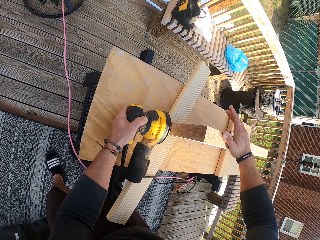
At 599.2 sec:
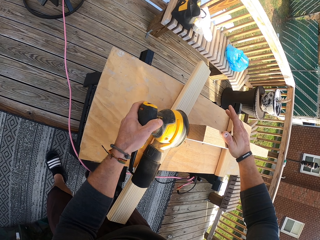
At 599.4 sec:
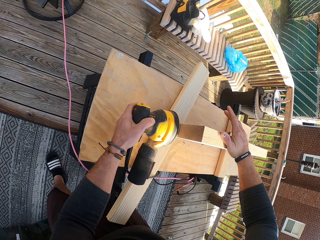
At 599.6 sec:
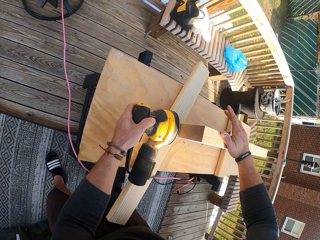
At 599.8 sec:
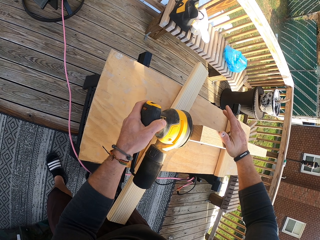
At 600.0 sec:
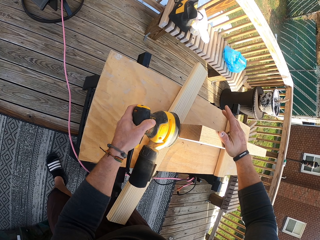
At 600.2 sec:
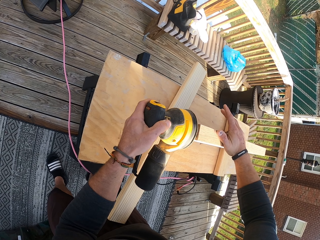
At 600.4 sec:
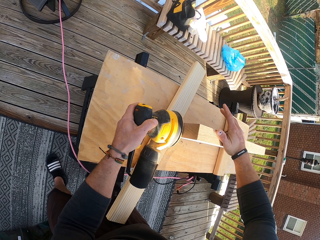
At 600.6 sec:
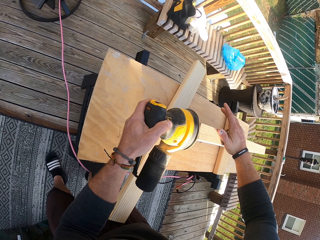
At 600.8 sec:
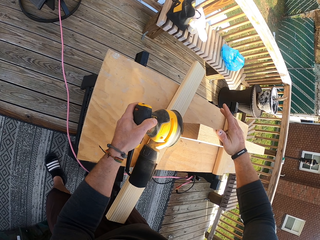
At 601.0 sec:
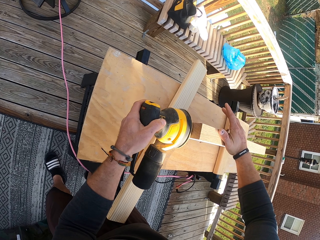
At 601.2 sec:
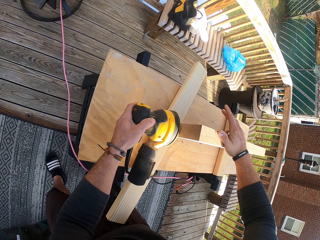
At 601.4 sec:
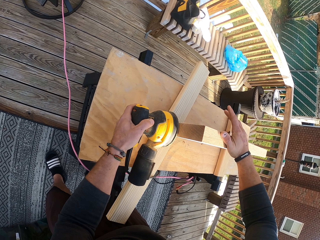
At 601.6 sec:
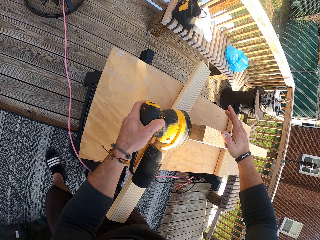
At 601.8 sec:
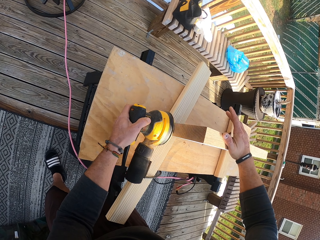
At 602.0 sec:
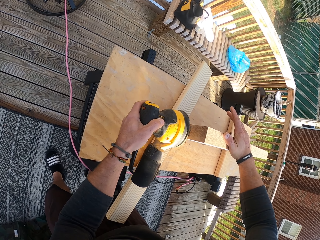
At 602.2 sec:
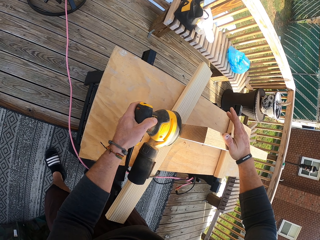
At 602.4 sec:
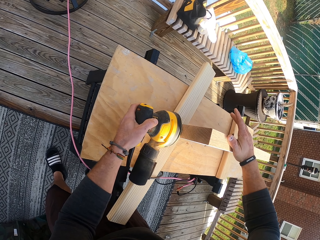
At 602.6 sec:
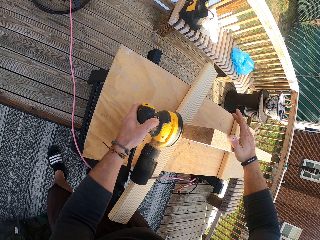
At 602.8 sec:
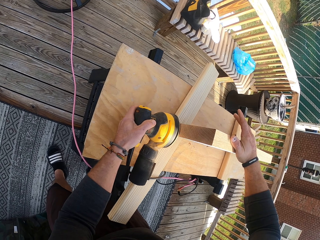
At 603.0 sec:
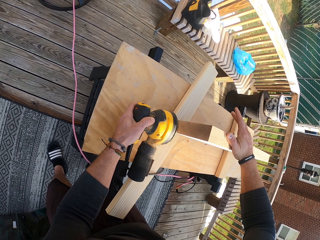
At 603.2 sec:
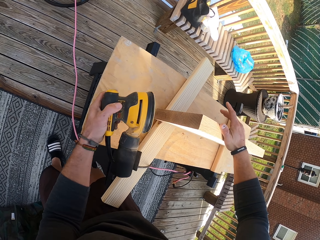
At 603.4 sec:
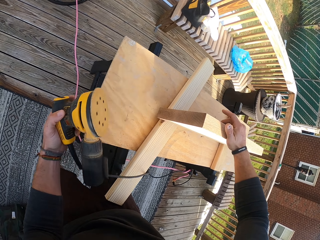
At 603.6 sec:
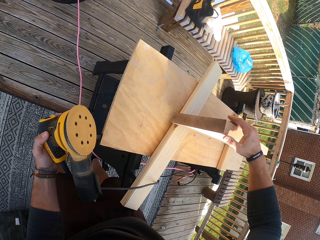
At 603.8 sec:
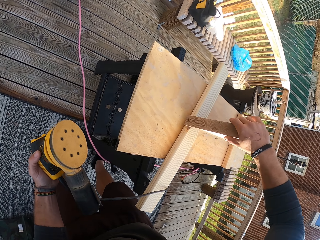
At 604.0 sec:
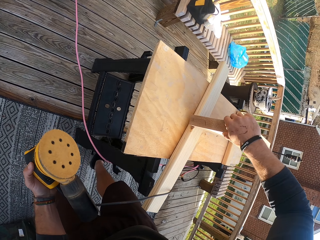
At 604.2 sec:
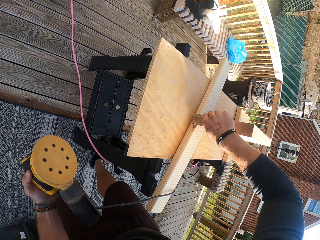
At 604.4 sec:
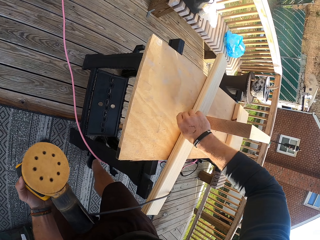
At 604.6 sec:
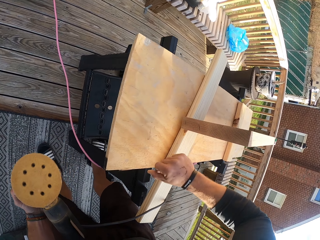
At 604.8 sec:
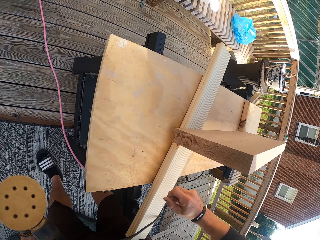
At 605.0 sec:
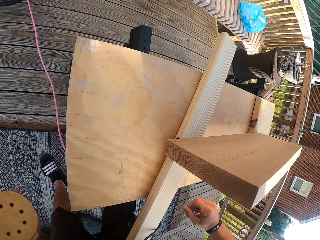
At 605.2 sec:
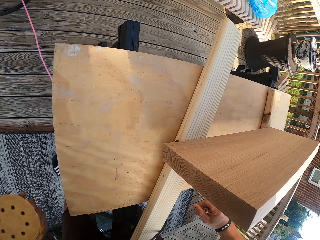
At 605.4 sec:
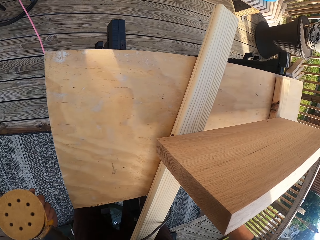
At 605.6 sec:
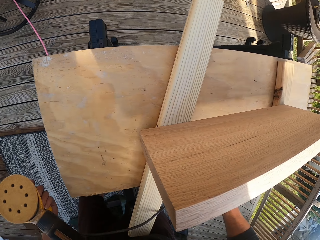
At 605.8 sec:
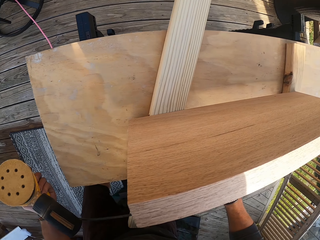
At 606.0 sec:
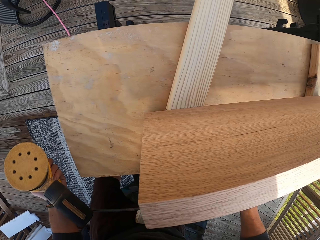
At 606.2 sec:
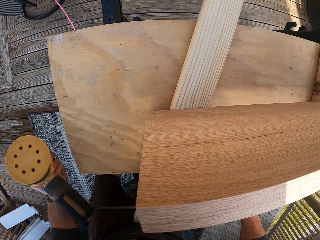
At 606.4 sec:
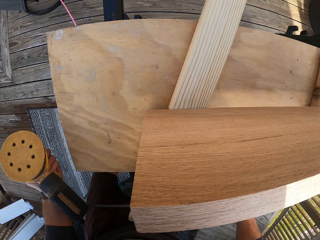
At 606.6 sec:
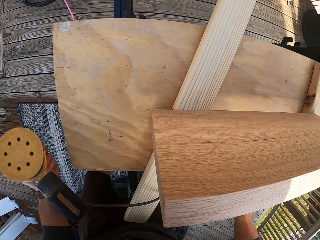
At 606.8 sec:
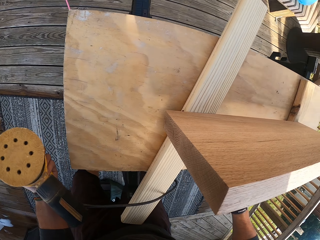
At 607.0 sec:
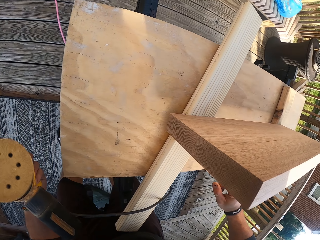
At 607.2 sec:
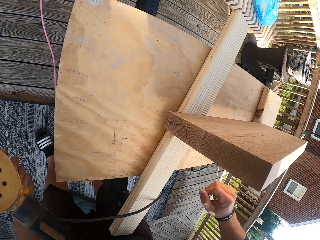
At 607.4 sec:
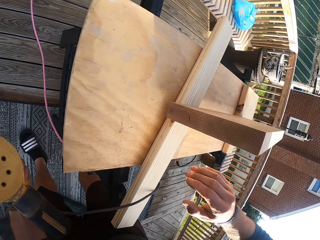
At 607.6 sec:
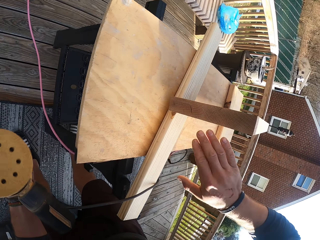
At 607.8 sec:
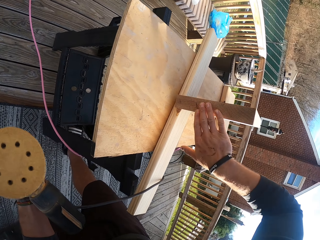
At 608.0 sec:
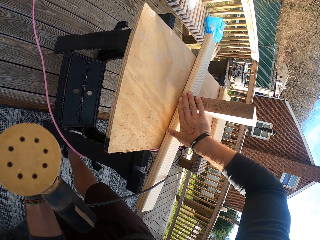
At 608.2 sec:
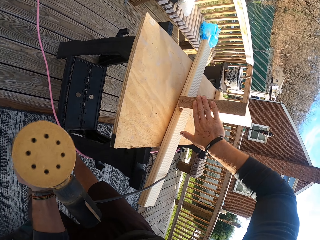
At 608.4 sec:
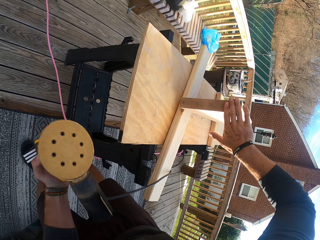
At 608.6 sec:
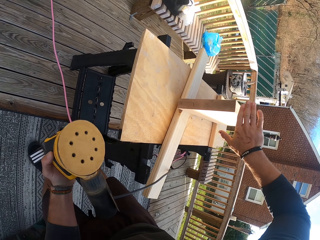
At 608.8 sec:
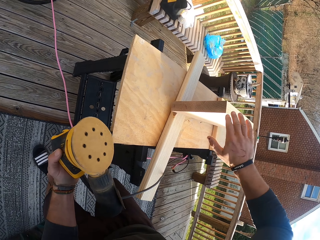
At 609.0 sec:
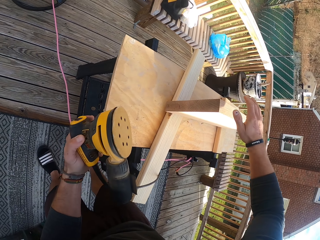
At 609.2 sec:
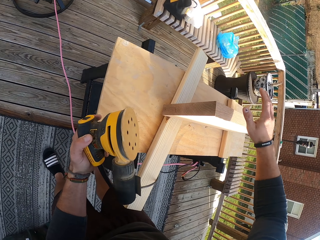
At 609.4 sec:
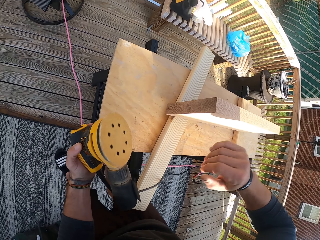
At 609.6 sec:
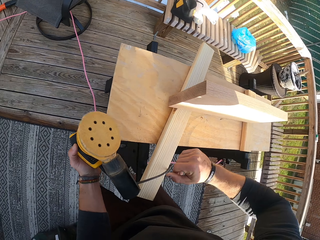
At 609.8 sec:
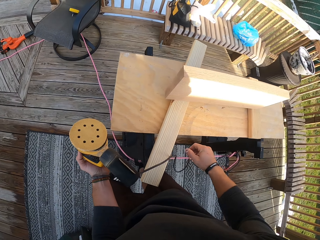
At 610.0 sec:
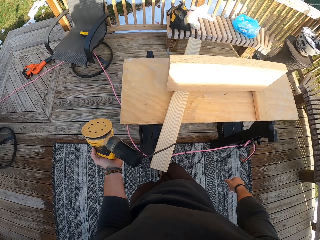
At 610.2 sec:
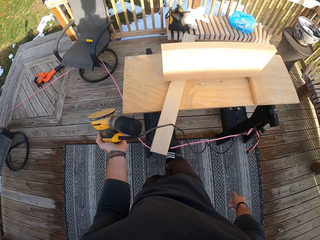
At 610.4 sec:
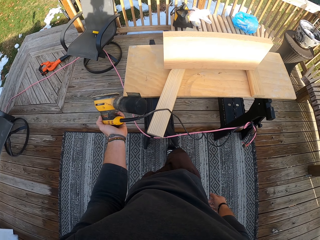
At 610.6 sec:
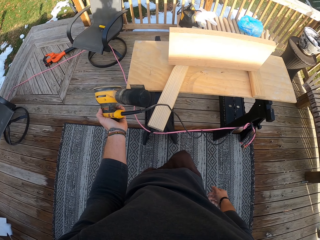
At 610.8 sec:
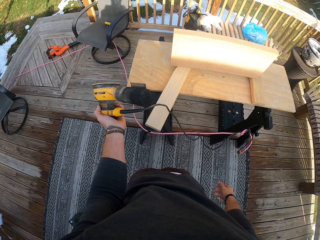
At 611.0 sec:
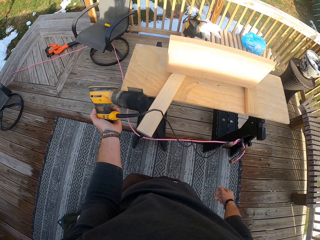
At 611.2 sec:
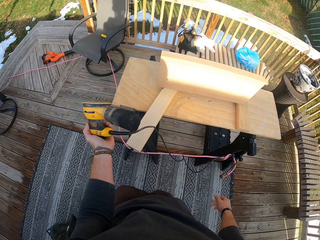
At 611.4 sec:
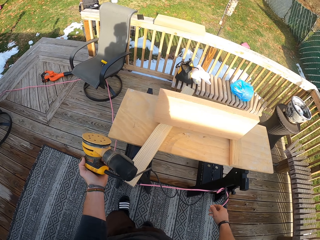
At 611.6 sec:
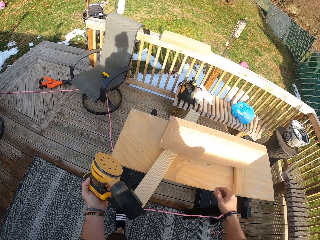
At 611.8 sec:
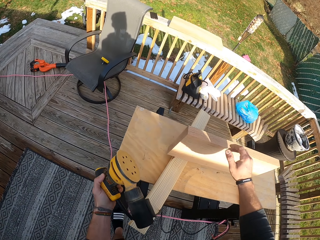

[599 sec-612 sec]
The camera wearer runs his right hand on the side of the plank of wood on the table. He looks at the wood. He runs the right hand on the wood. He holds a sander.

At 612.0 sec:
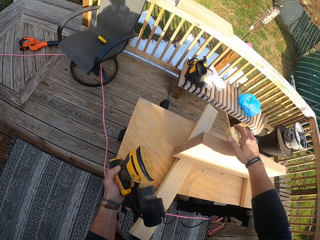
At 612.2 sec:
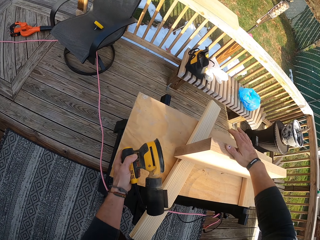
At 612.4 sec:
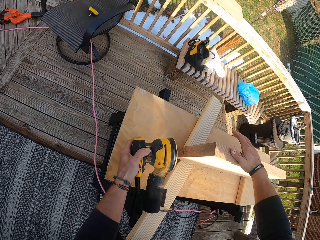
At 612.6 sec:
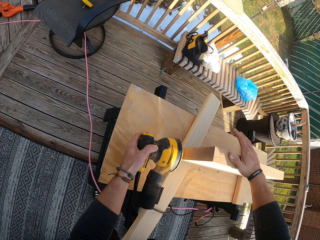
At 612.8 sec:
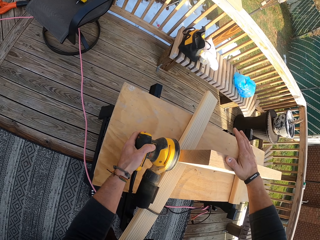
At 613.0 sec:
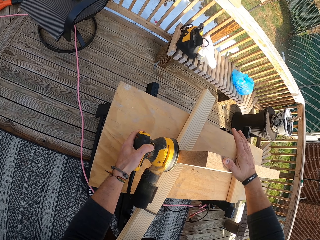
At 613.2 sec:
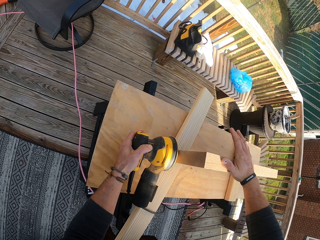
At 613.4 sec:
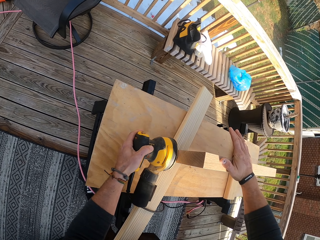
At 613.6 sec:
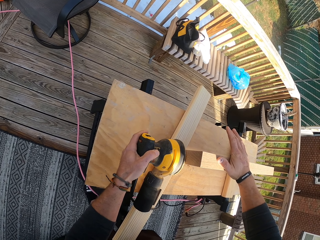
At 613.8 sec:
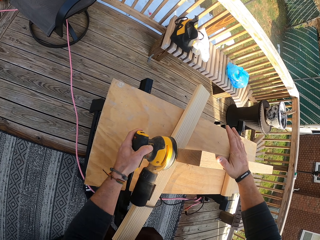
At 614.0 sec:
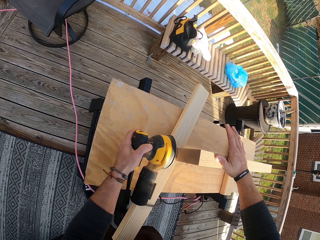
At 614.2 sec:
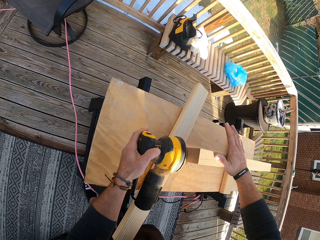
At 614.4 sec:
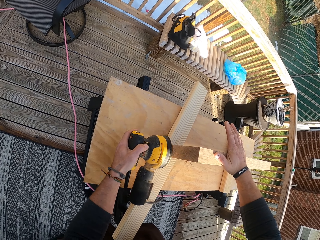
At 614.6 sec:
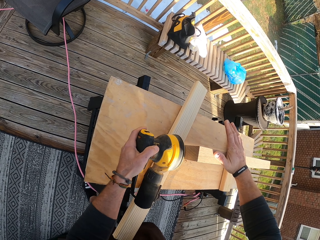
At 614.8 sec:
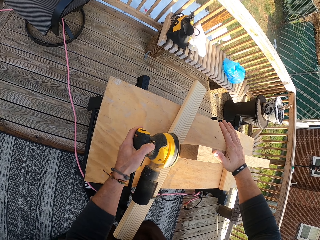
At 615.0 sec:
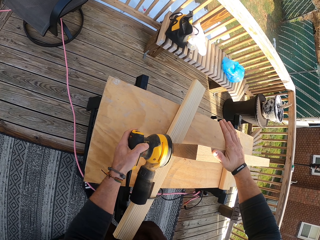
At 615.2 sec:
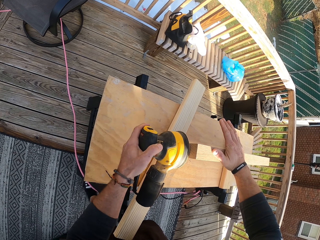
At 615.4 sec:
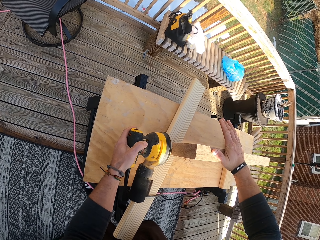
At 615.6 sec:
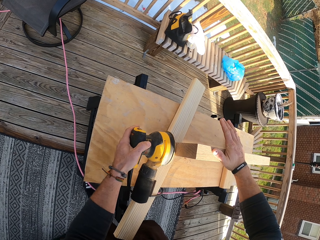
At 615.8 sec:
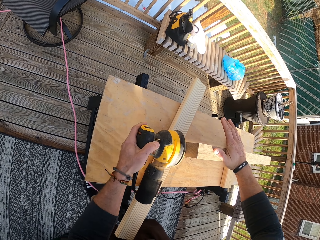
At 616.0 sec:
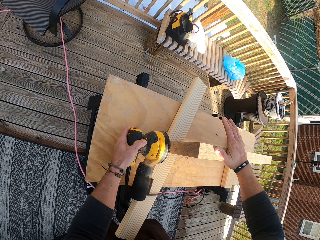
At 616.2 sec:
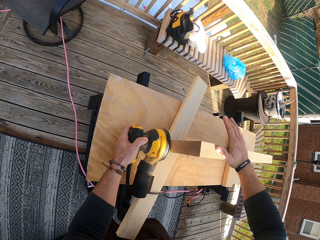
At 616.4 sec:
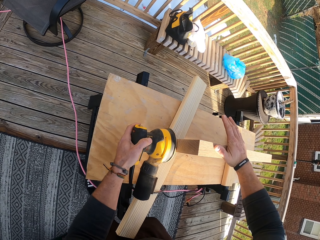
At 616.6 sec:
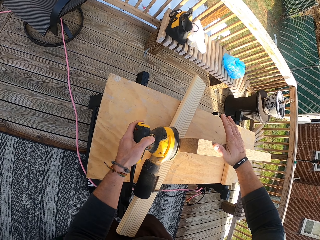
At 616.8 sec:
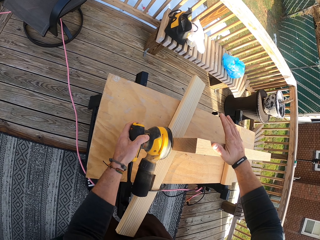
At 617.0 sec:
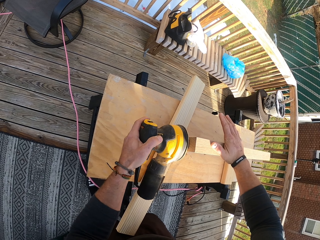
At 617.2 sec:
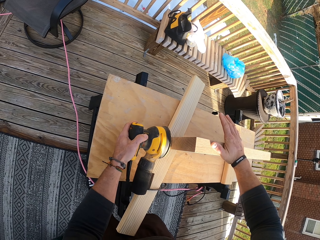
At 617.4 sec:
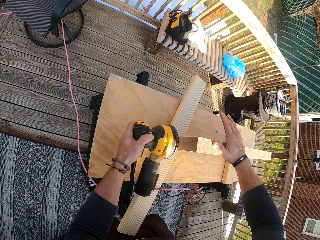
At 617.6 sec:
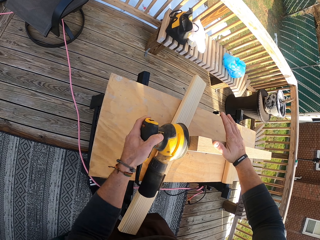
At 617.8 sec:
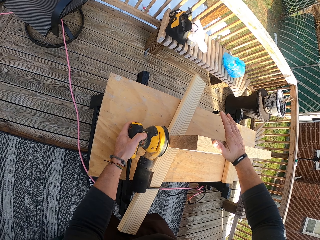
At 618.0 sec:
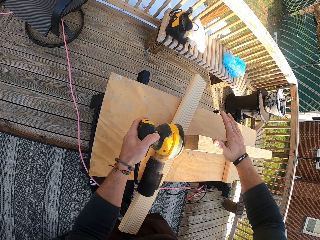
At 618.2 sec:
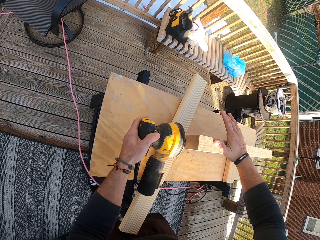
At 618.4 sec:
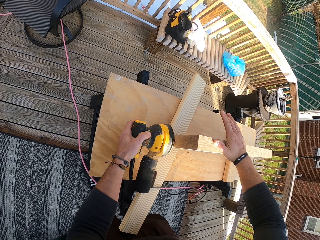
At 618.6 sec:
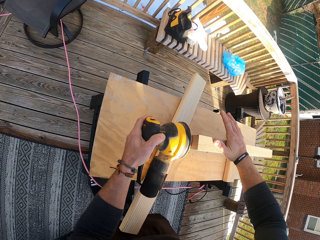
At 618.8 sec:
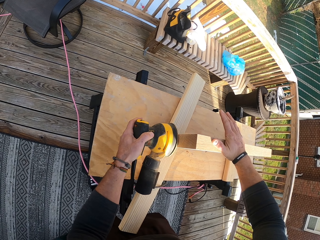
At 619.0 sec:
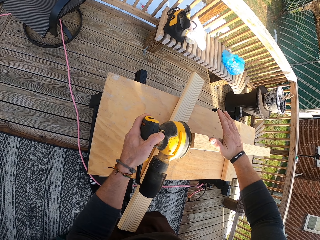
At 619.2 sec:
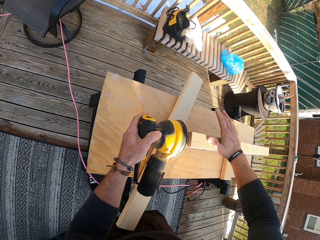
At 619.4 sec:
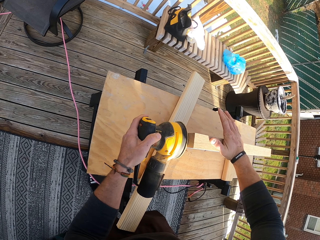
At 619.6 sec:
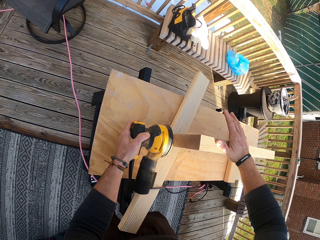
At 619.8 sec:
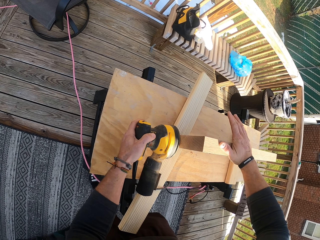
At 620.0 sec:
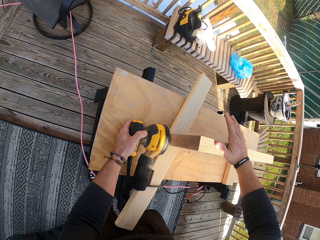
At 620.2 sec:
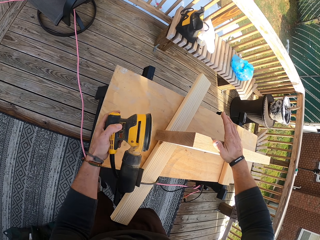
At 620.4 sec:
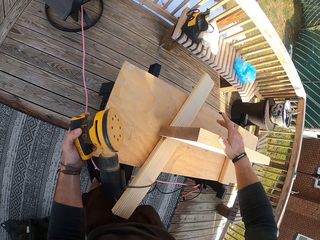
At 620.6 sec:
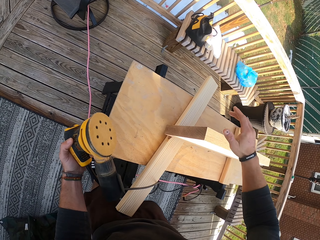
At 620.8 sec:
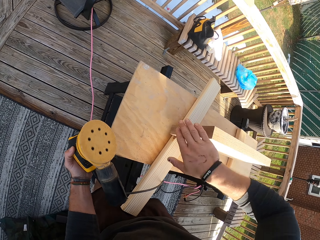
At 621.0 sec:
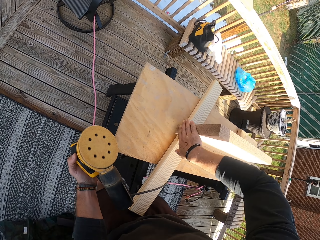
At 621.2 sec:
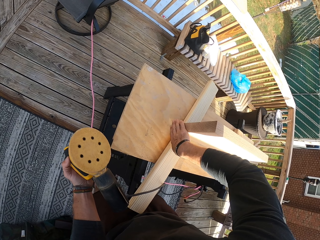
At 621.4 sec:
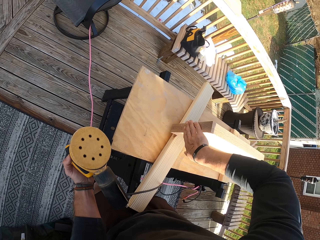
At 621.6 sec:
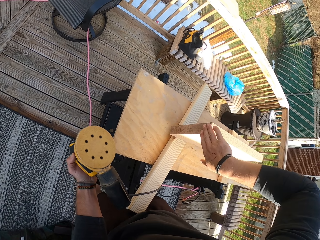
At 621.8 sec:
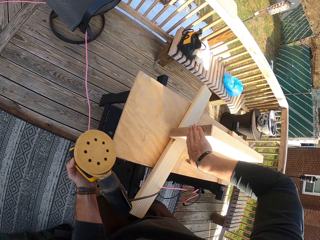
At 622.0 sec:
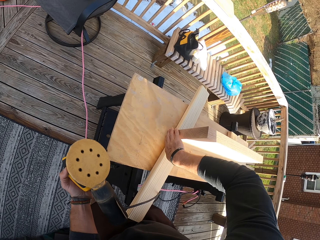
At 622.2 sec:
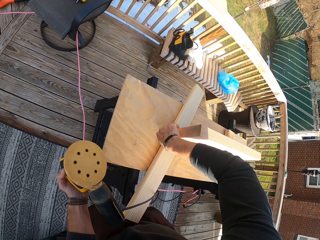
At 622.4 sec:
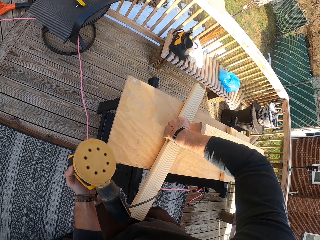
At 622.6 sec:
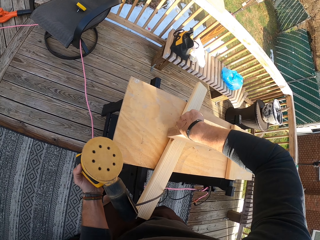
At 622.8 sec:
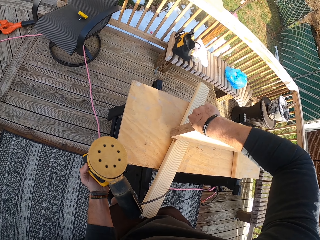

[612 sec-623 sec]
The camera wearer places his right hand on the plank of wood on the table and holds the wood with the right hand. He smoothens the side of the plank of wood on the table with the electric orbital sander in his left hand. He runs his right hand on the side of the plank of wood on the table.
